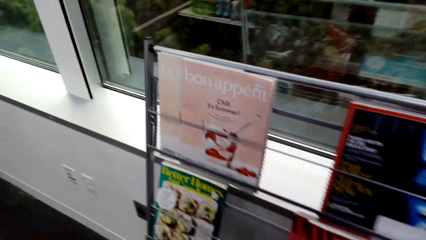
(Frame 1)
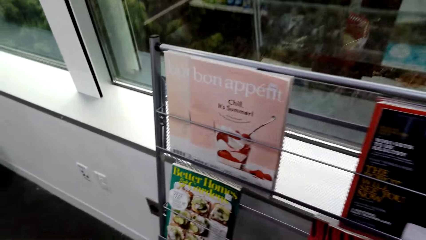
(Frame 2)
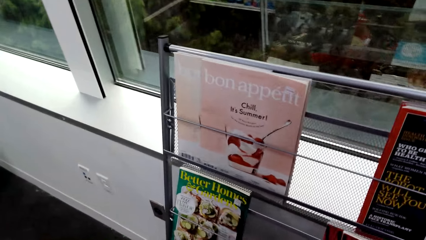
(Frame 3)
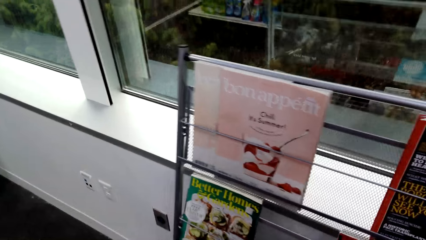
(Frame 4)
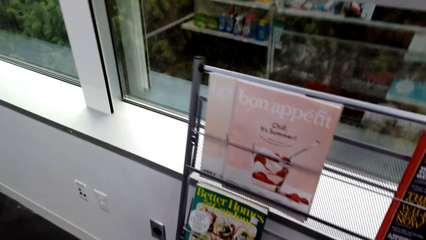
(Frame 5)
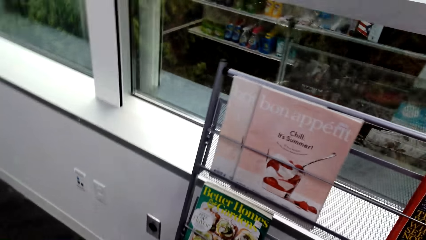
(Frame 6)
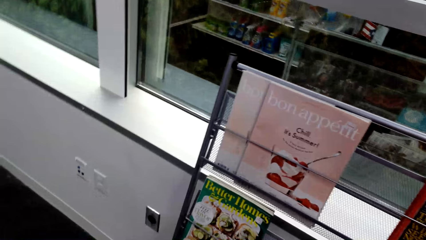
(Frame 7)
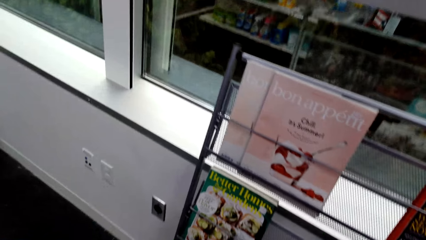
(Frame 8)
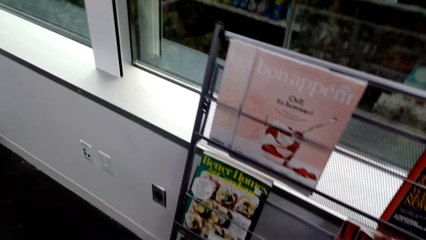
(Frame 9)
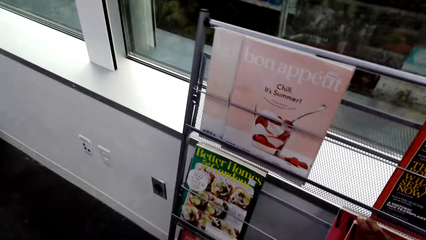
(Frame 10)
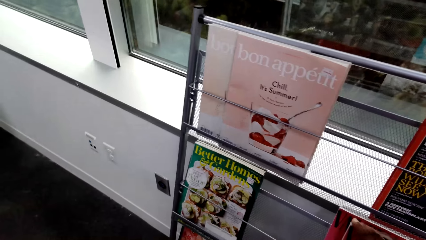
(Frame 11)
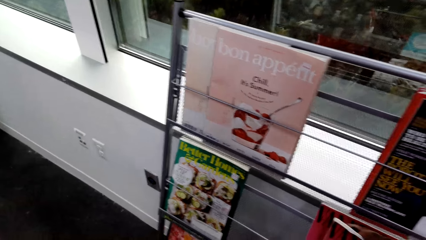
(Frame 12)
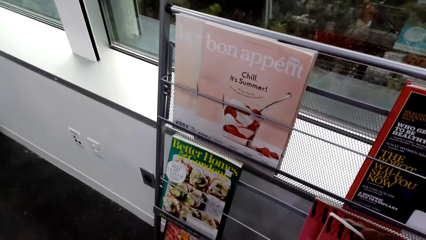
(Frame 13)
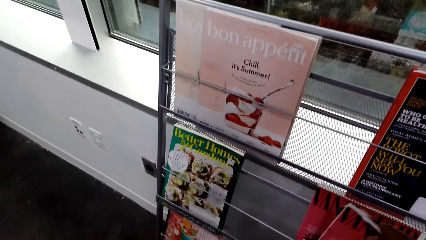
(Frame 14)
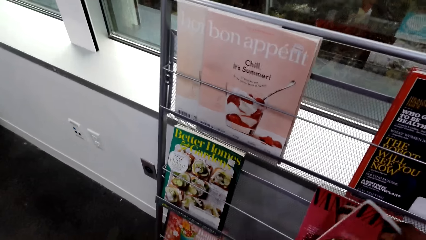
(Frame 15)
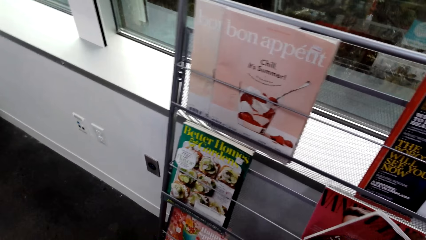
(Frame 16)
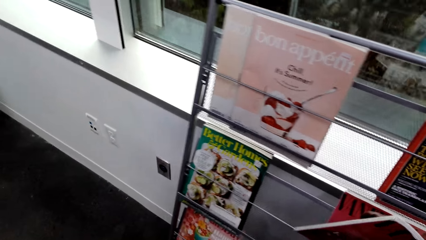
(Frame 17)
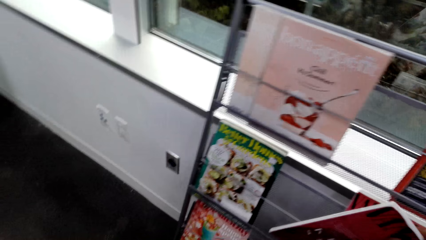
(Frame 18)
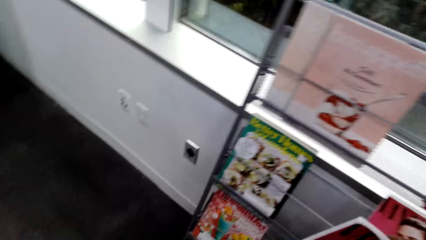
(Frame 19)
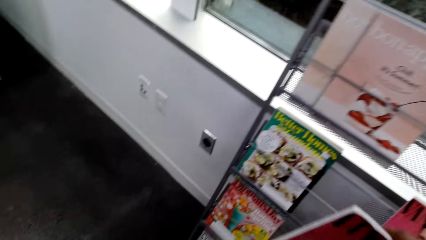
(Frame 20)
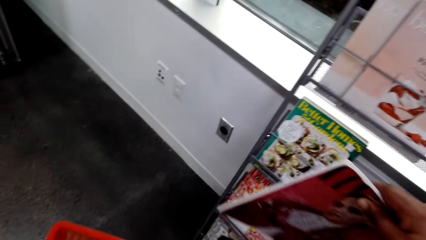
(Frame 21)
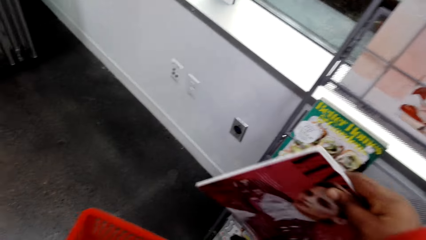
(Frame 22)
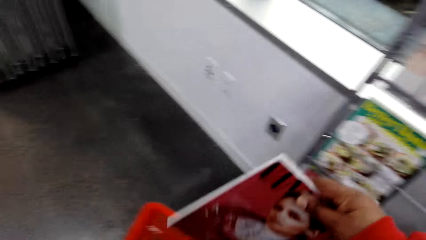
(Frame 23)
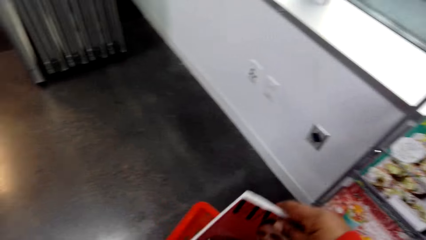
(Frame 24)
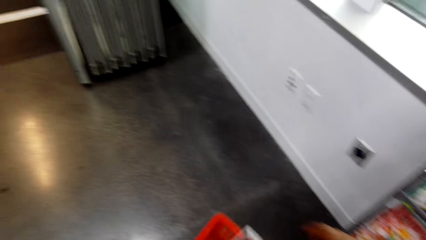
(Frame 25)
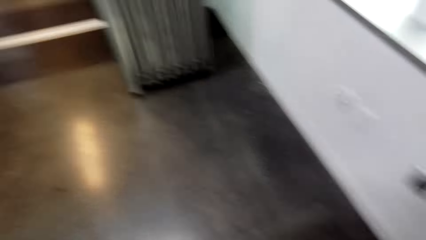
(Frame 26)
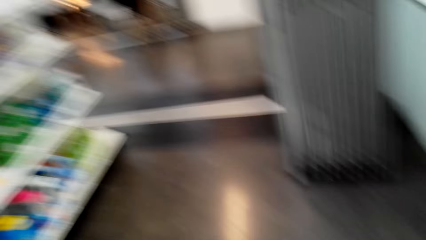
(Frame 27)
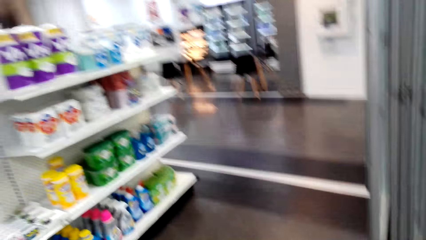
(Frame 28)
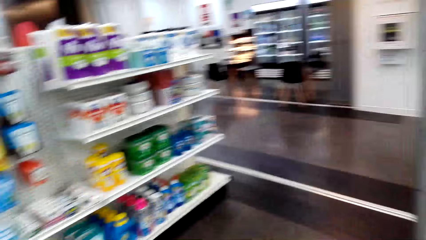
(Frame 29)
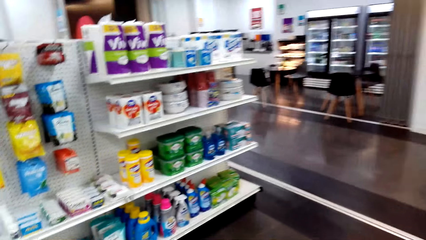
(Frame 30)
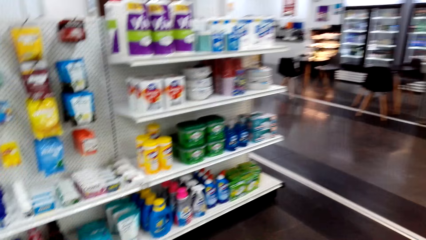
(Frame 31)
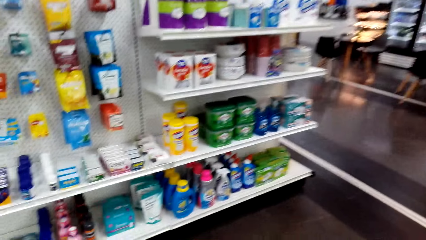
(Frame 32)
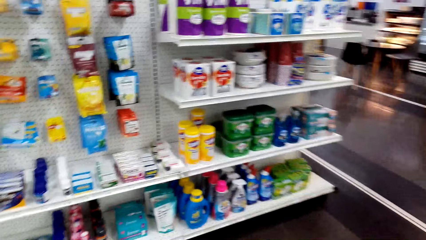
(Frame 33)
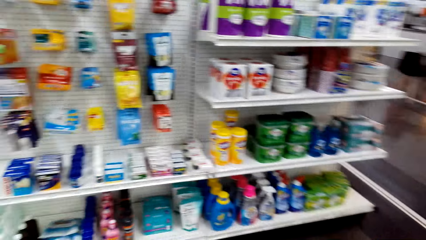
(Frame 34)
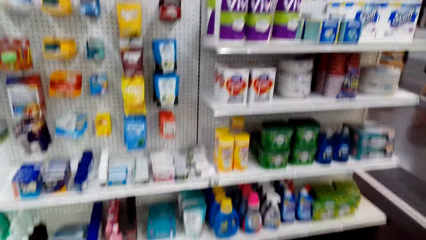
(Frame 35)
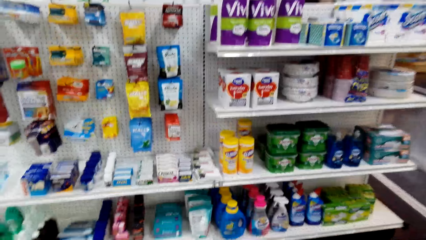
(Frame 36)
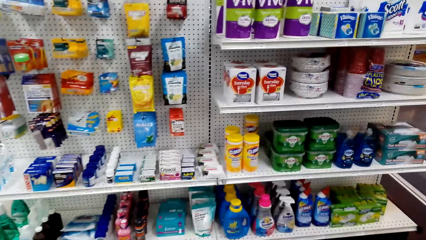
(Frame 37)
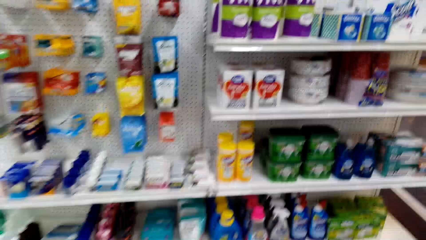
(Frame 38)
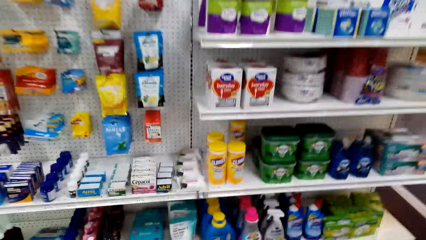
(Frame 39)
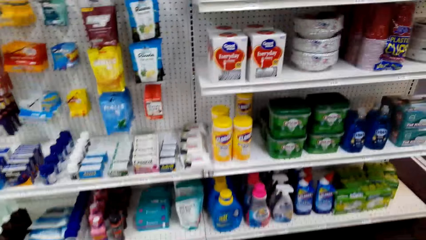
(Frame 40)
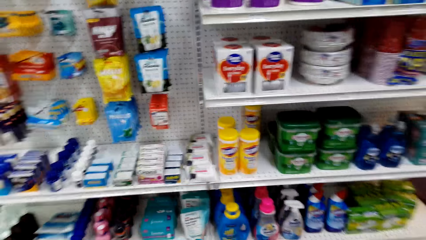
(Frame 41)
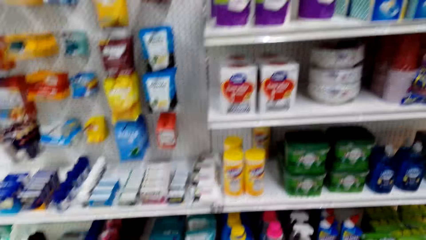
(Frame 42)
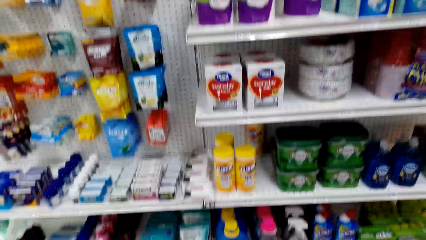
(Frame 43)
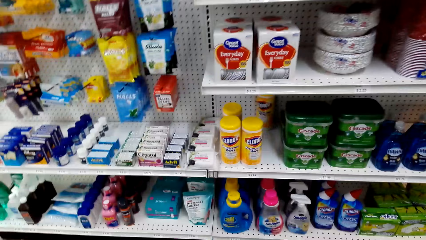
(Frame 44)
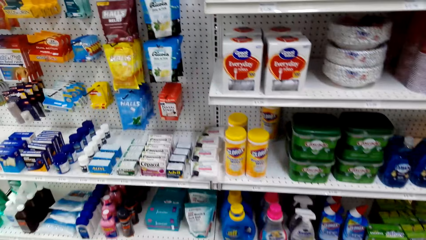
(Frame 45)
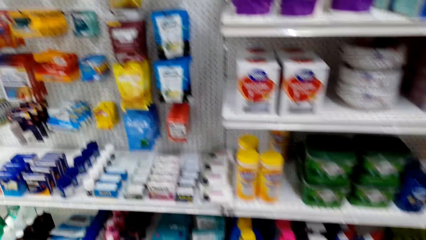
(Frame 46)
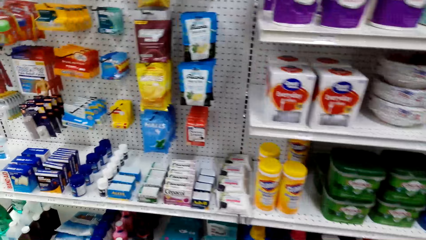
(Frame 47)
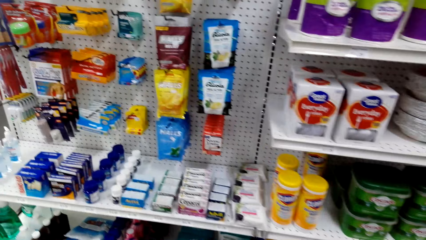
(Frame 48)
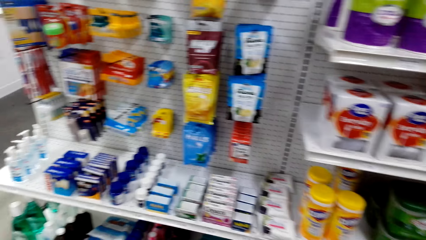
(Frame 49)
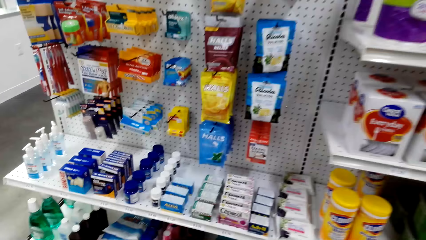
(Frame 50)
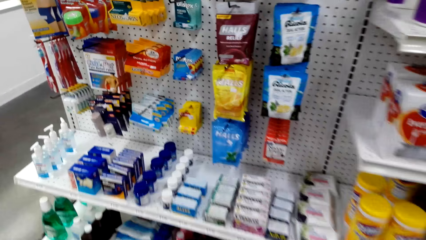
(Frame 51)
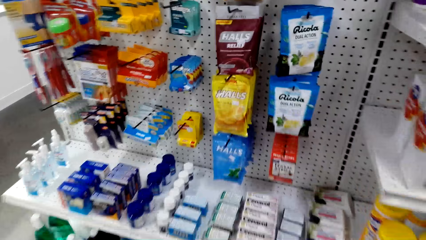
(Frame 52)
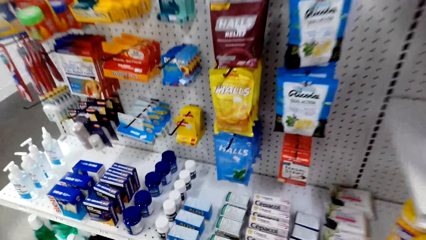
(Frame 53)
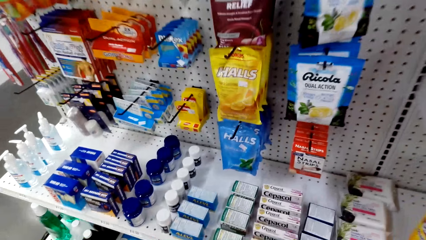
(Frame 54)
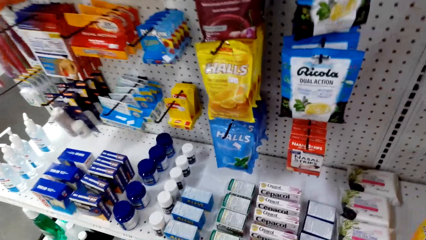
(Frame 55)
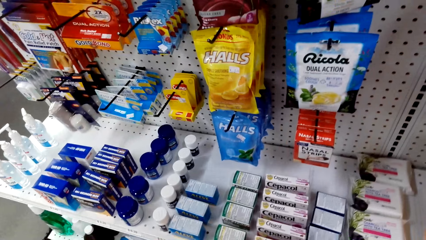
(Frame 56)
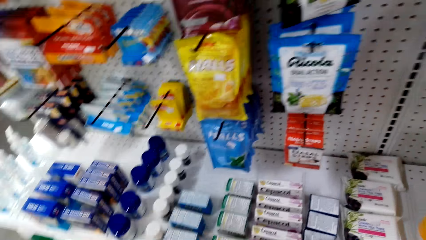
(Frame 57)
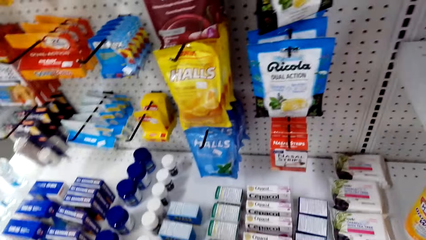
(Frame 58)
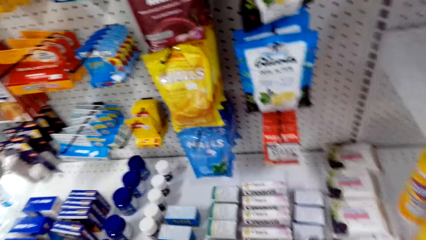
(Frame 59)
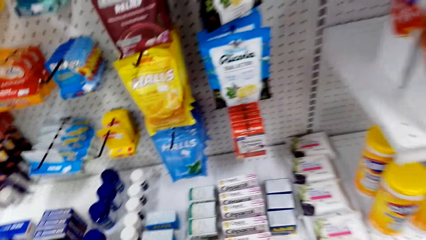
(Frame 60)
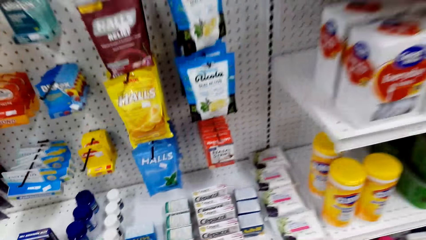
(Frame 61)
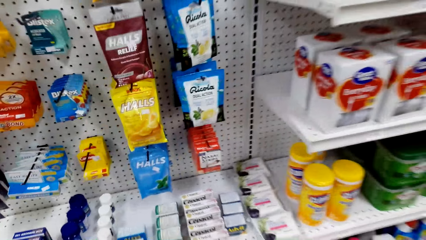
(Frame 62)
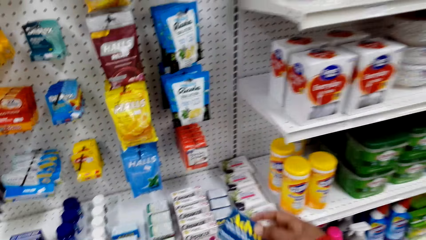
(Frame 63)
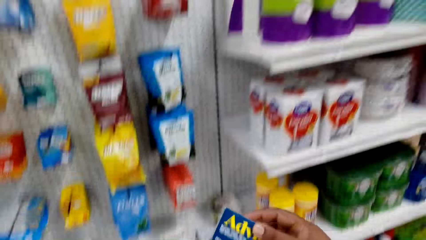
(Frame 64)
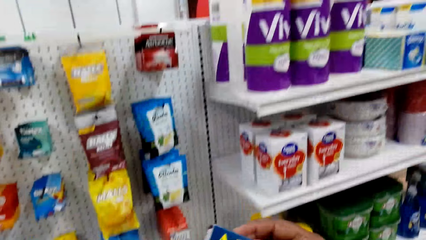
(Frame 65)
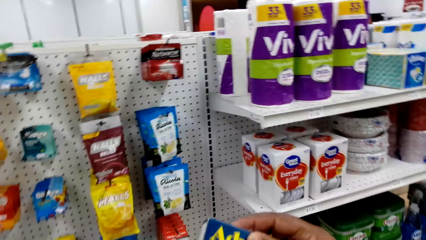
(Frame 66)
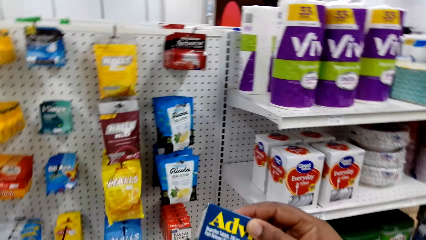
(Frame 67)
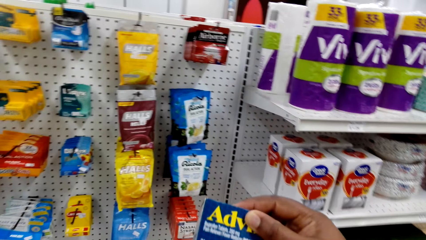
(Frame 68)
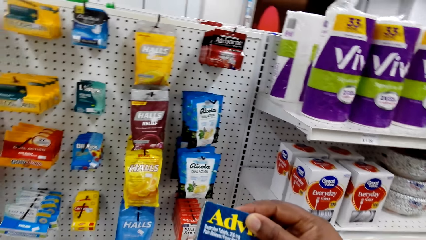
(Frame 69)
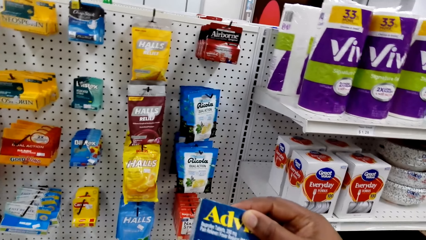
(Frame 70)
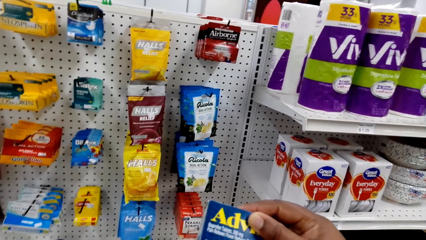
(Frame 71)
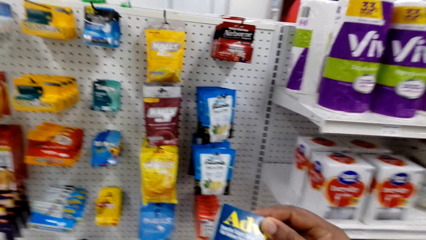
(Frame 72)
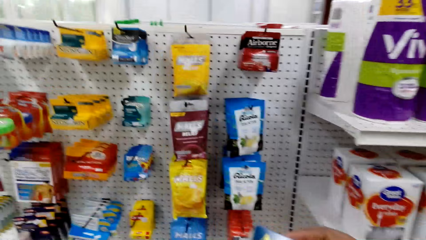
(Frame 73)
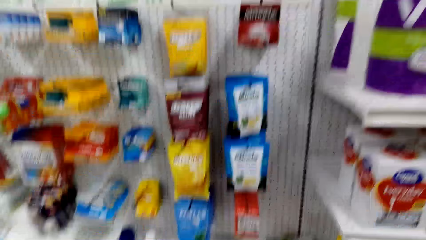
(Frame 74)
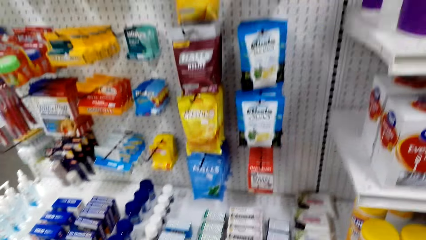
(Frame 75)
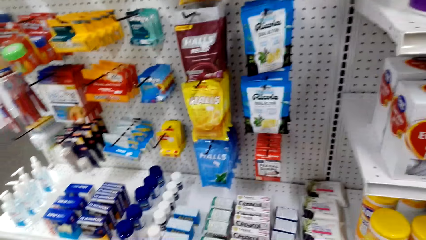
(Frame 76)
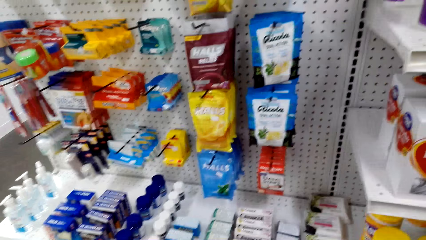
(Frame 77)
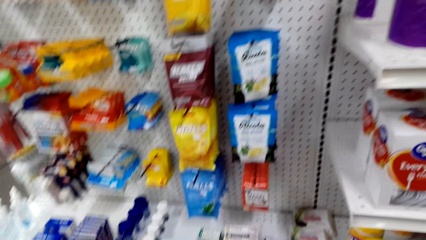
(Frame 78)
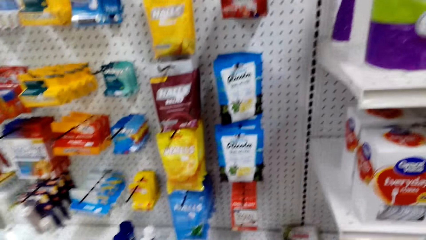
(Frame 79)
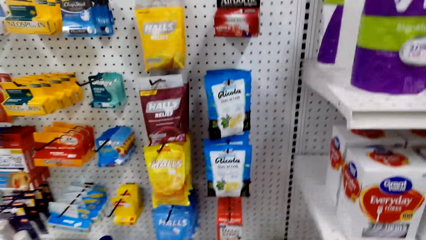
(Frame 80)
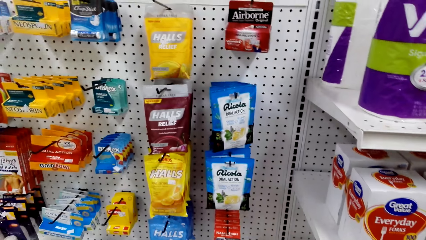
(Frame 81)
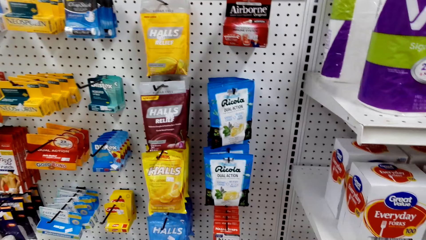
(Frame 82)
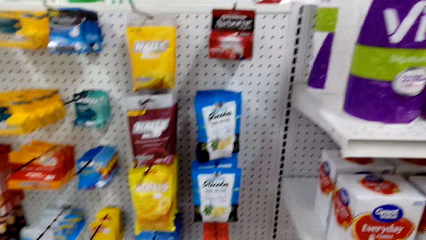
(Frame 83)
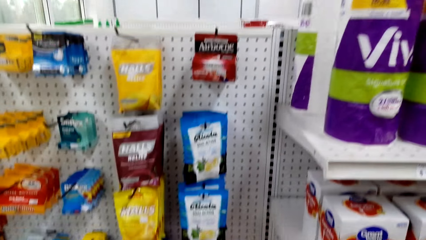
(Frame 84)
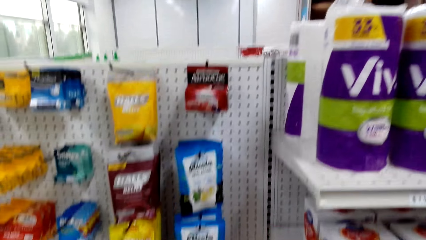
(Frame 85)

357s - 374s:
The camera wearer picks the book on the shelf. They put the book in the shopping bucket. They look around. They stare at the shelf. They pick something at the shelf. They stare at the object. They put the object in the shelf. They look around. They stare at the shelf.
